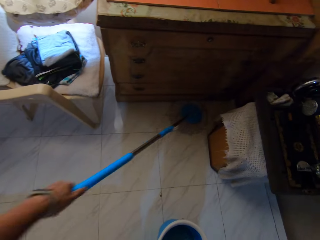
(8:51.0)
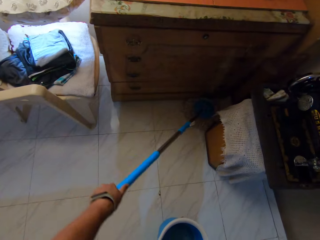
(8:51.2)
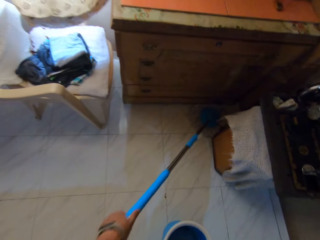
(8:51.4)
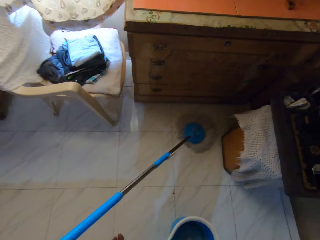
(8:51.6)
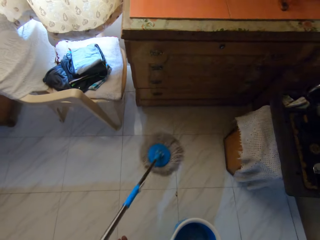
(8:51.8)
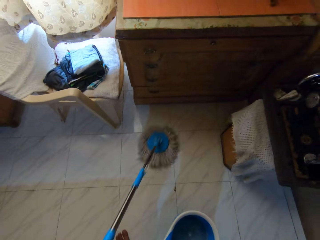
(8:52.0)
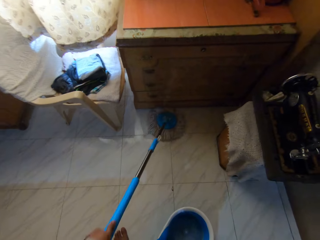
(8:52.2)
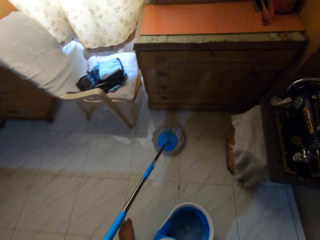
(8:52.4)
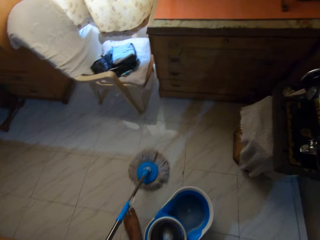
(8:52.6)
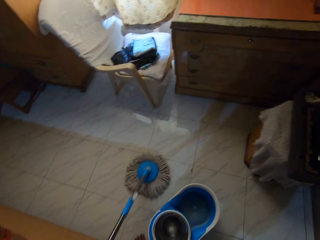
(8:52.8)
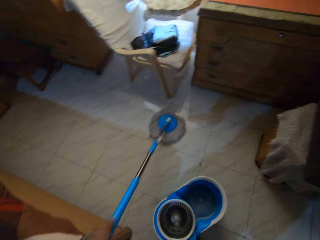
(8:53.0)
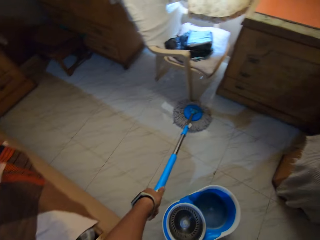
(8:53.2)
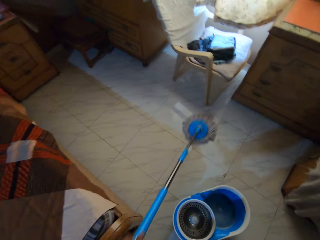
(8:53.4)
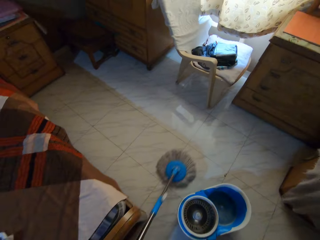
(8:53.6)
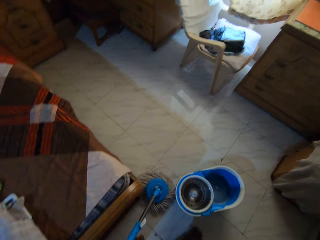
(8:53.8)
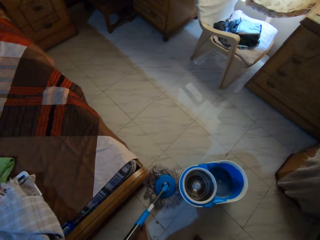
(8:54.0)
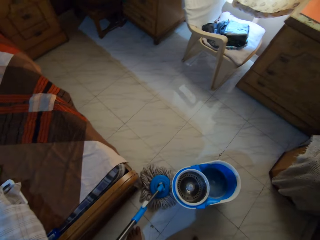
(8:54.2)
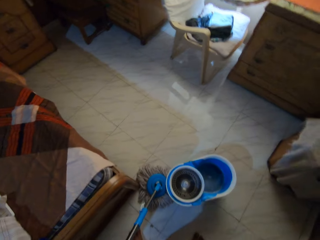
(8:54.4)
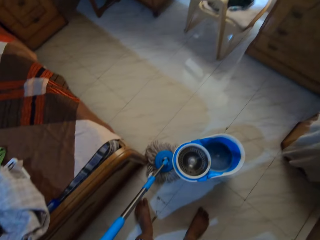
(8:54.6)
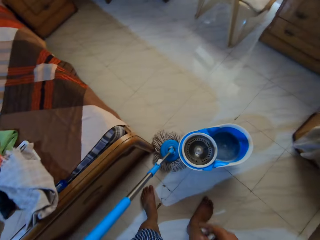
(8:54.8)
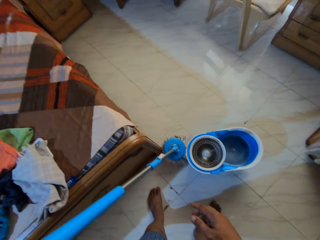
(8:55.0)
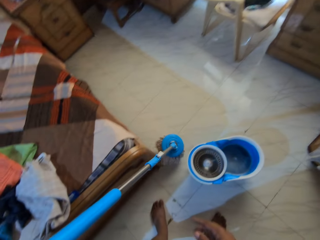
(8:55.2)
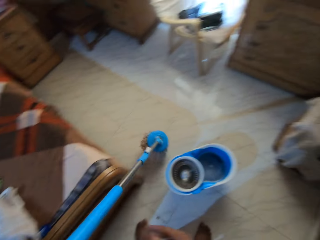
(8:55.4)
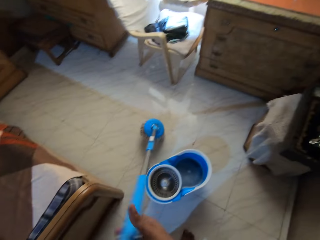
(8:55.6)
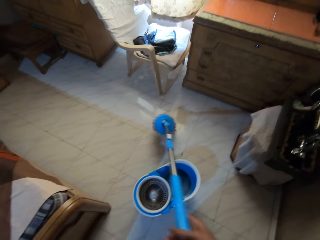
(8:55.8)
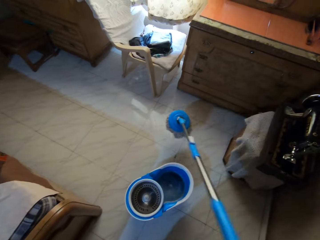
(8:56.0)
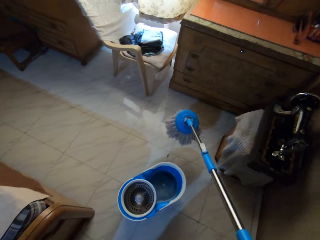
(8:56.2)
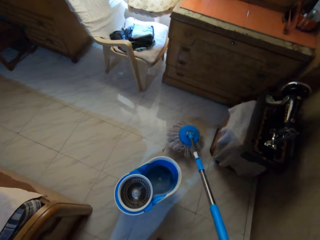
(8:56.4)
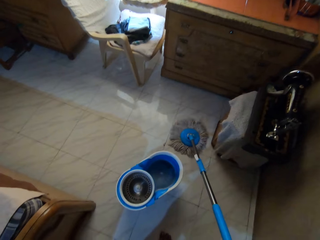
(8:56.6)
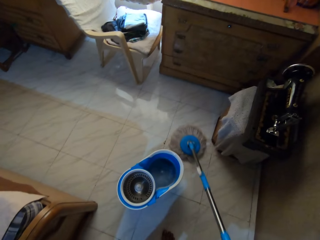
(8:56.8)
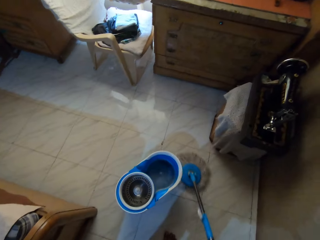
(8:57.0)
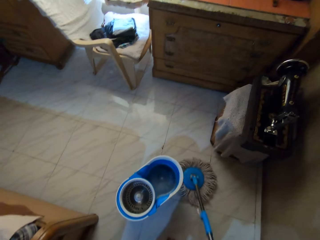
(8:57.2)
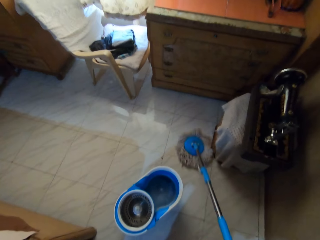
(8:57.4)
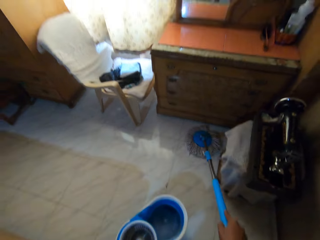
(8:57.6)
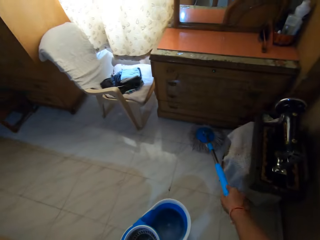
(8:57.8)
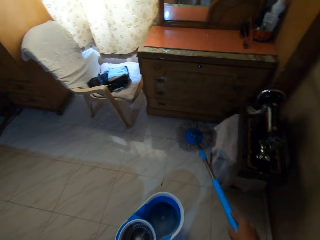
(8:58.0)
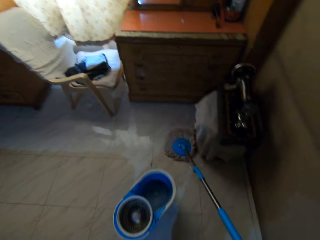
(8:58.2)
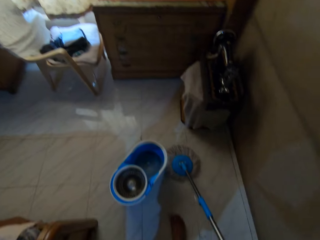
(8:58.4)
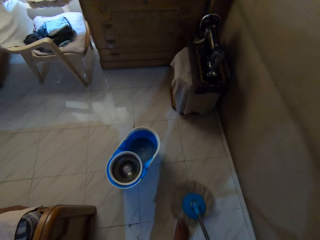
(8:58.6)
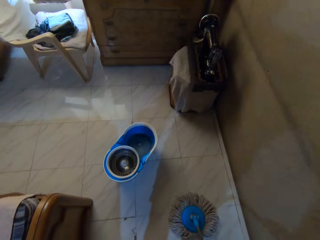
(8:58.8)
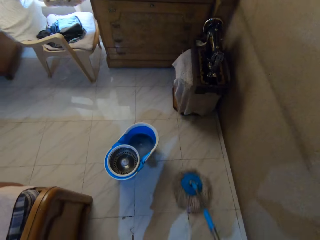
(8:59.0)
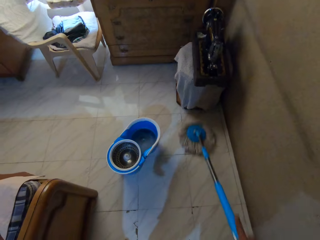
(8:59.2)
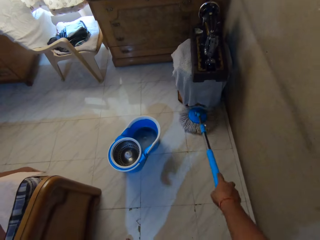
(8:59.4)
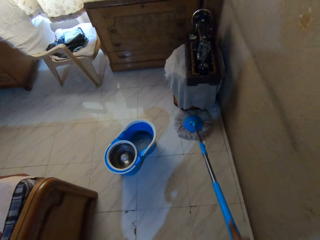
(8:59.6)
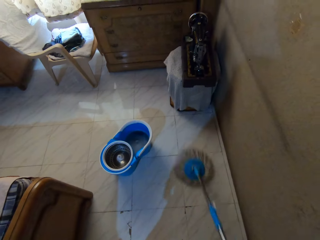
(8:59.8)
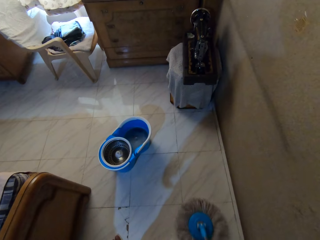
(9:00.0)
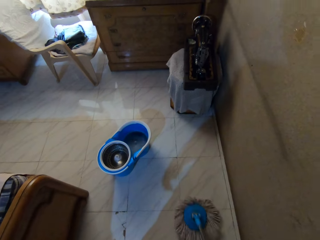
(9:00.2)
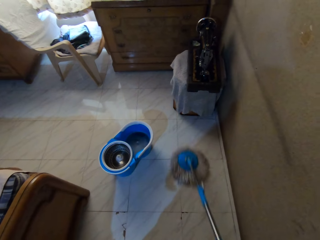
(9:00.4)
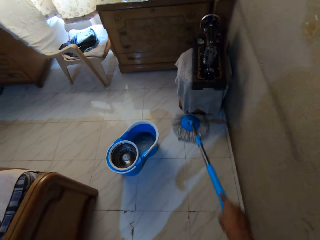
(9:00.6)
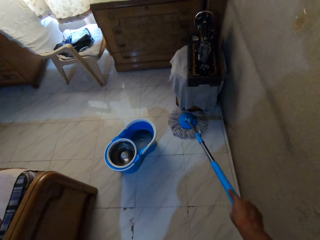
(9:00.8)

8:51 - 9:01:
The camera wearer picks the mop stick from the floor with his left hand. He passes the mop stick from his left hand to his right hand. He holds the mop with his right hand. He mops the floor with the mop stick in his right hand.

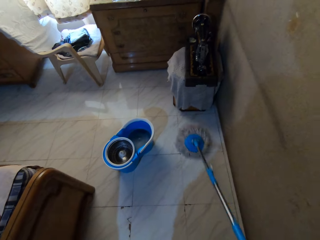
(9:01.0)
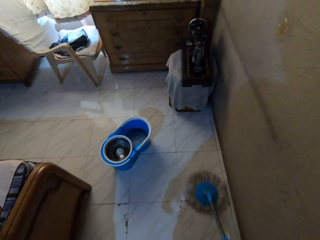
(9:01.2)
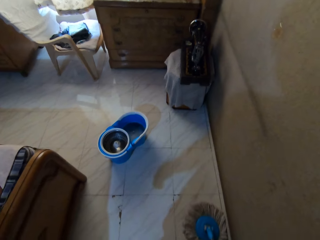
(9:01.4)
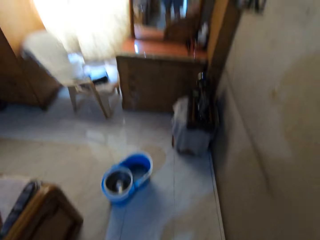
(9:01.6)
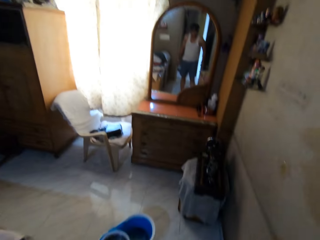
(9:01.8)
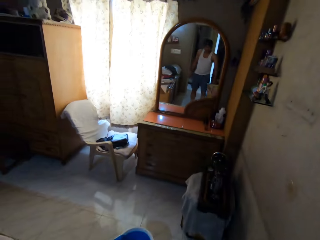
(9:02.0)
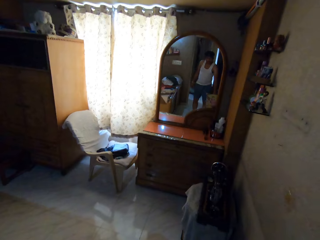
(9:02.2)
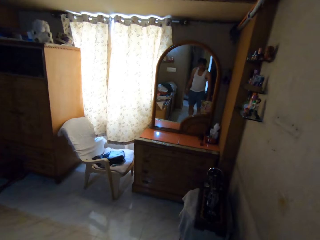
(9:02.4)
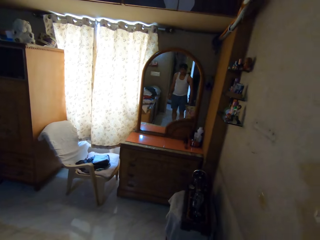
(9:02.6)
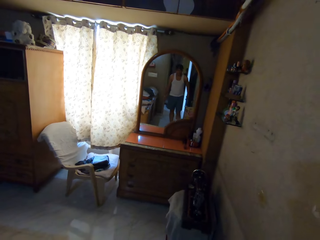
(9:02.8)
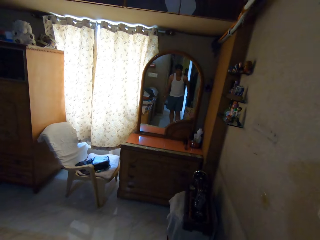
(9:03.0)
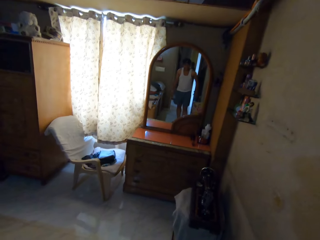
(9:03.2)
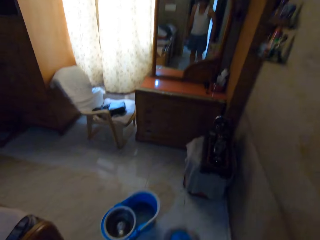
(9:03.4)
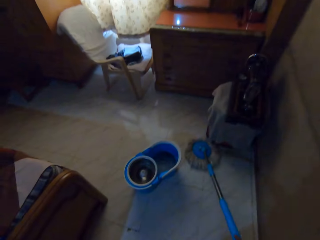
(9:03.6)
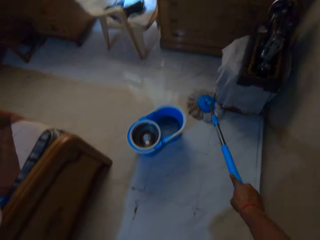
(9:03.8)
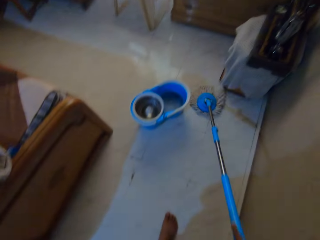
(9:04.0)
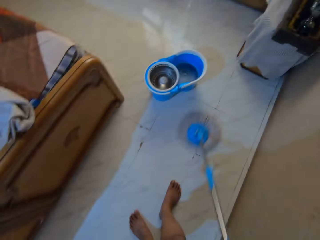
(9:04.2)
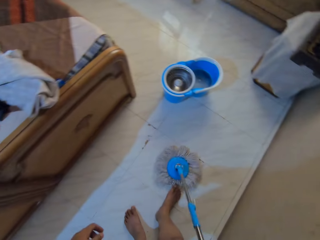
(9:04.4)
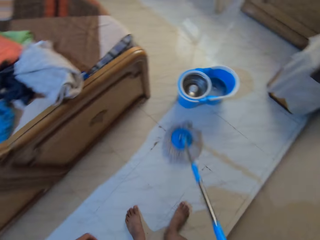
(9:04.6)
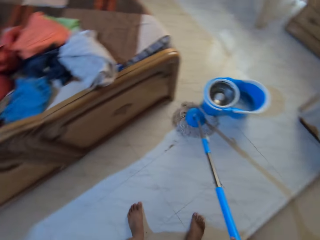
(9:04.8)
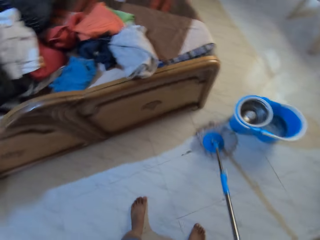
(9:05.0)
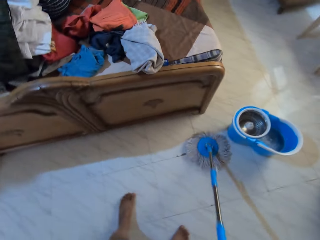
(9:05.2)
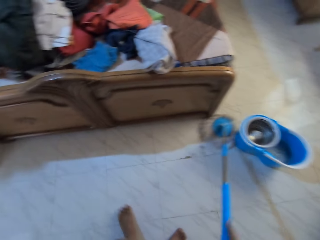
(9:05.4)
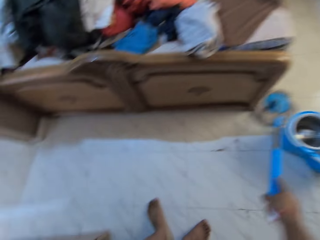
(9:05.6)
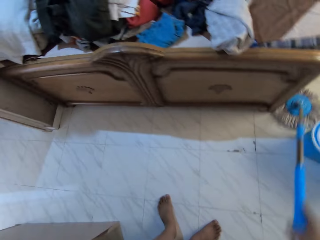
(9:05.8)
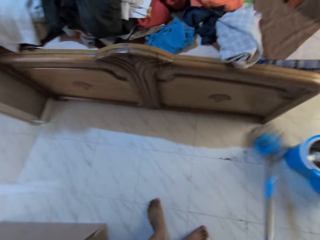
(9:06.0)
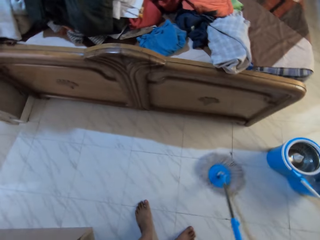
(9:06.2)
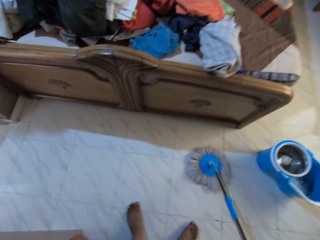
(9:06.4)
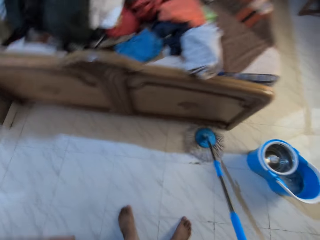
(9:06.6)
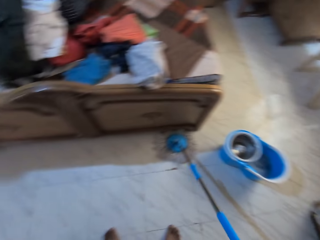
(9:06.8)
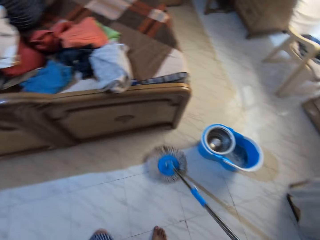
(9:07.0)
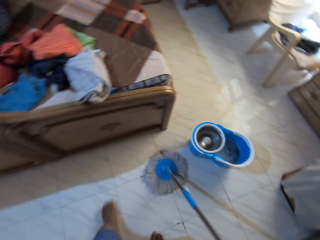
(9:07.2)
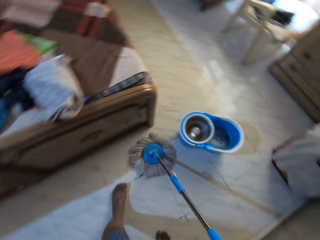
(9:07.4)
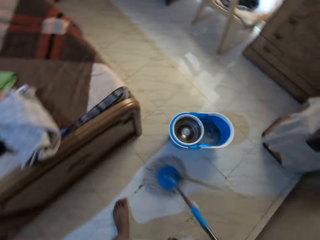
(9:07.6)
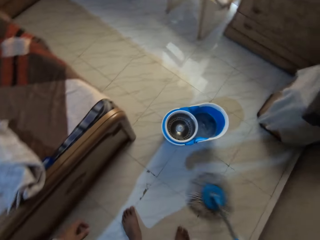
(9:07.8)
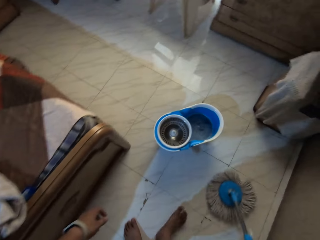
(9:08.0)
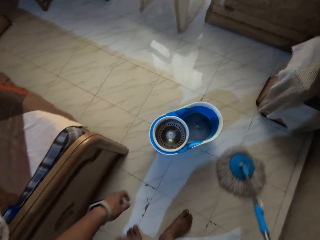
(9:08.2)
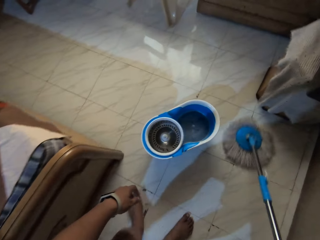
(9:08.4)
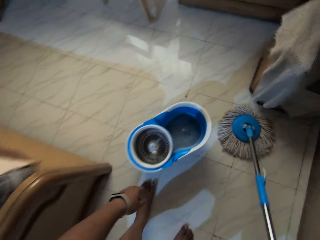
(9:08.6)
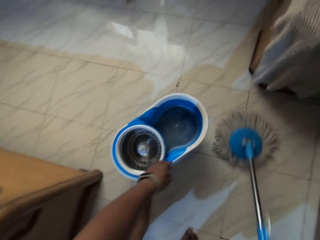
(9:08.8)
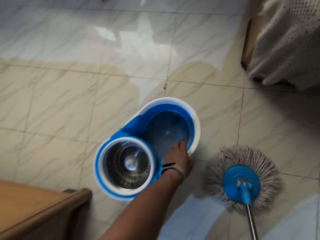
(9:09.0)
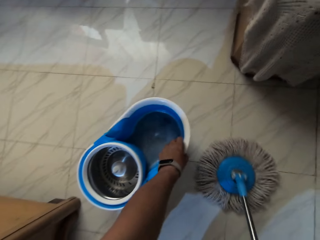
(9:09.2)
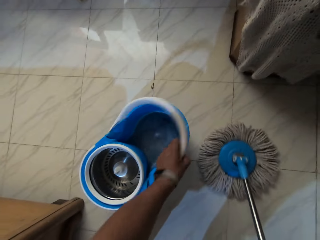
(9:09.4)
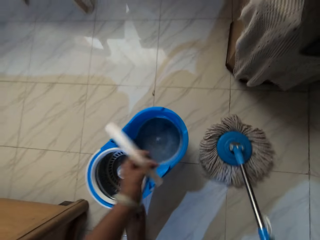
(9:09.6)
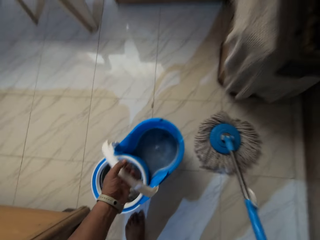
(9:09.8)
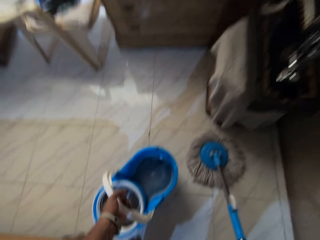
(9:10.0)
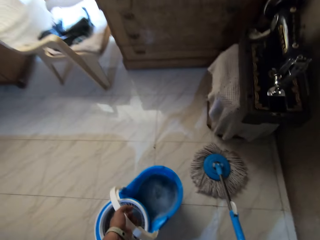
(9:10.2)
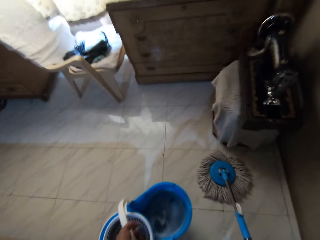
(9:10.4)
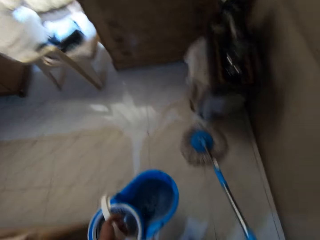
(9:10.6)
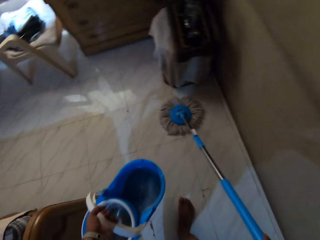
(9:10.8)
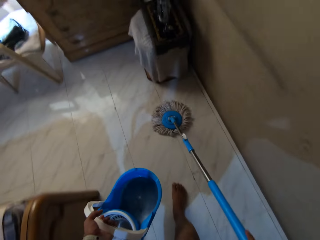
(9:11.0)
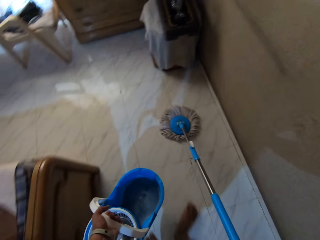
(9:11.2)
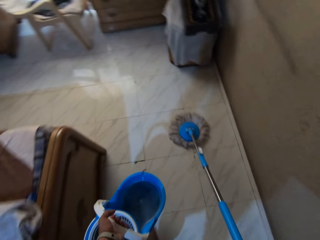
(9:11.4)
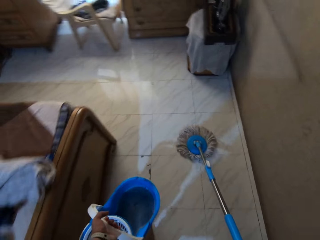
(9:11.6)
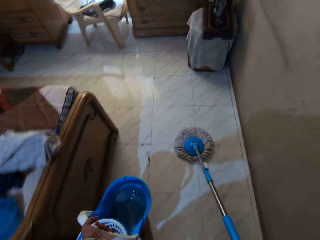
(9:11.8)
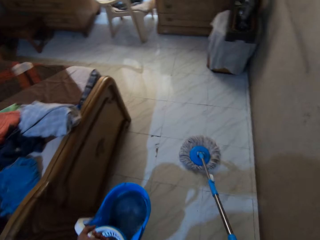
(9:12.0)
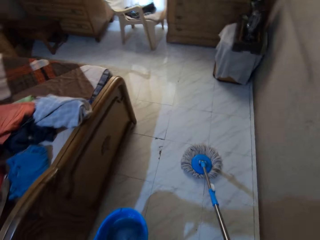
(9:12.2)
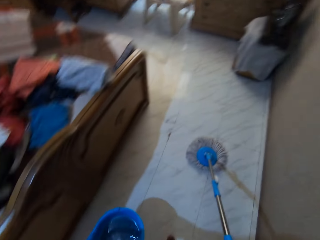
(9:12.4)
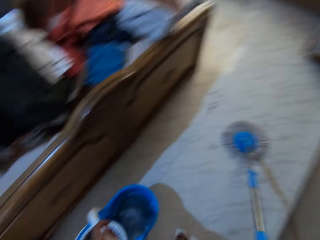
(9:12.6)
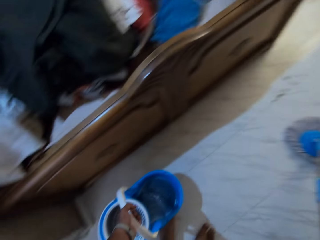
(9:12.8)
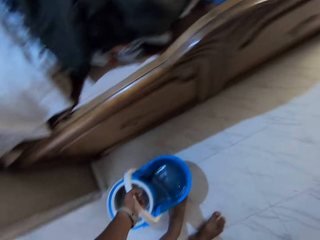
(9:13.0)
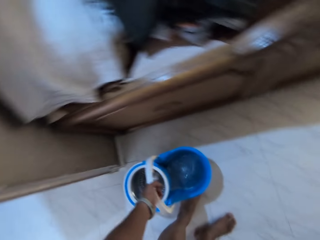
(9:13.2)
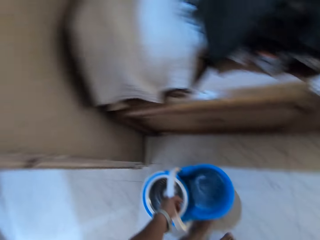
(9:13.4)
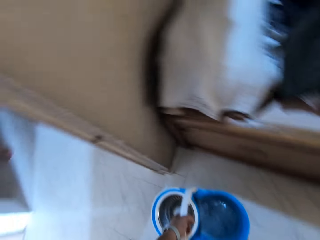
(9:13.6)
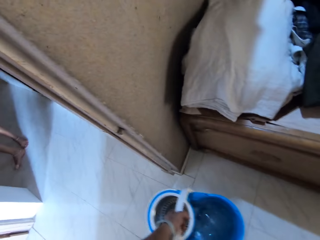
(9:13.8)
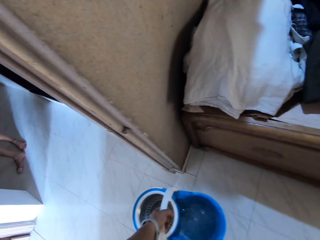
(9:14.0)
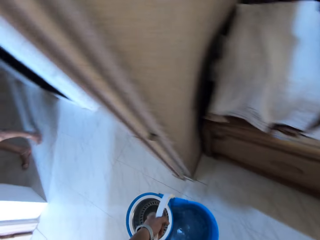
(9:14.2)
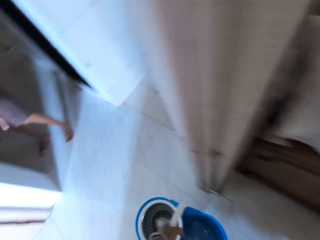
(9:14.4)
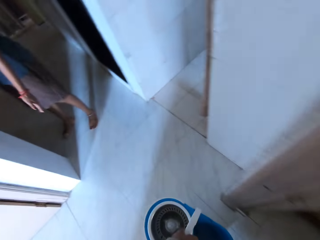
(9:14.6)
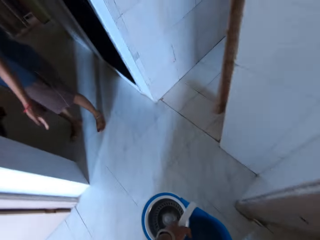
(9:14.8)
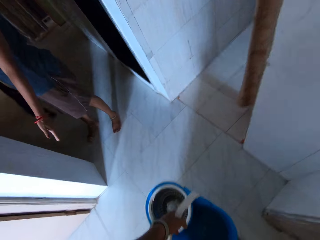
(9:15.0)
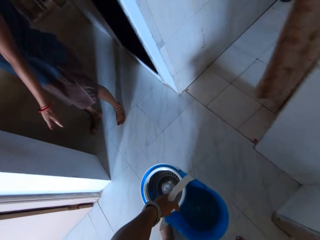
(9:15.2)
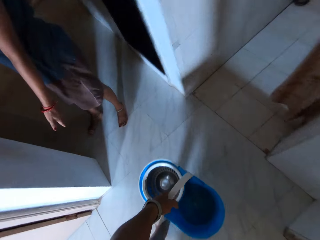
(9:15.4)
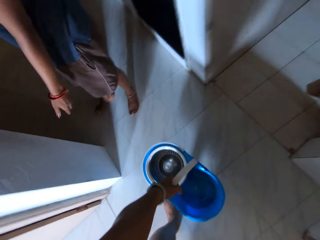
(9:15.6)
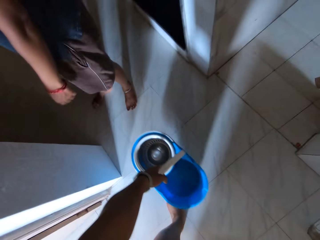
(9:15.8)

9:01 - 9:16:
The camera wearer mops the floor with the mop stick in his right hand. He picks the mop bucket from the floor with the mop's bucket handle in his left hand. He mops the floor with the mop stick in his right hand. He places the mop bucket on the floor with the mop's bucket handle in his left hand. He walks into the hallway from a bedroom. A woman interacts with the camera wearer.
